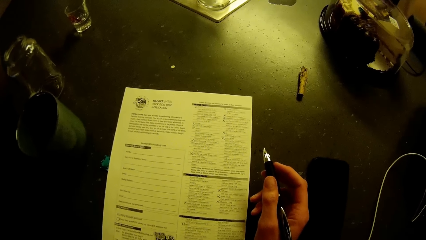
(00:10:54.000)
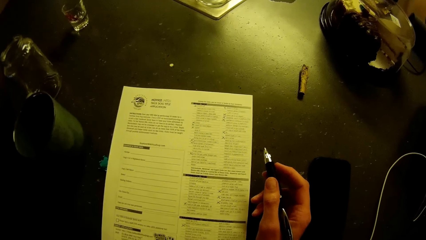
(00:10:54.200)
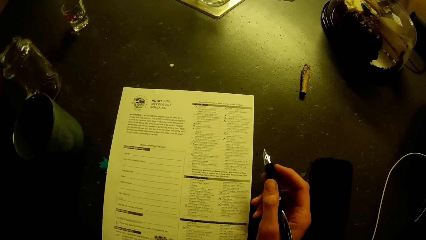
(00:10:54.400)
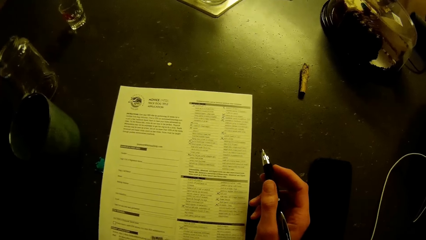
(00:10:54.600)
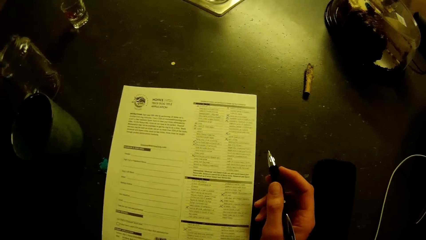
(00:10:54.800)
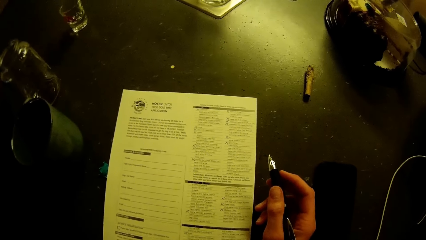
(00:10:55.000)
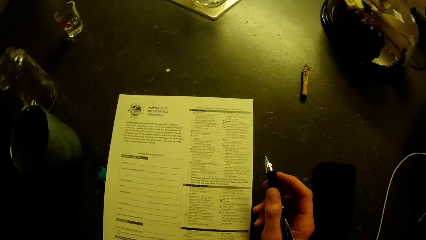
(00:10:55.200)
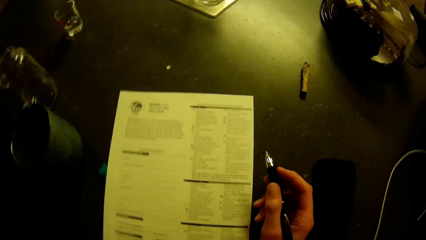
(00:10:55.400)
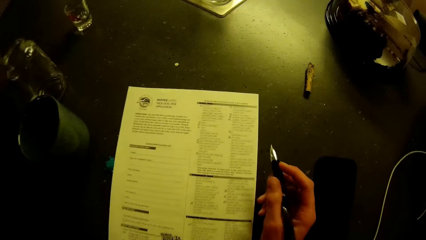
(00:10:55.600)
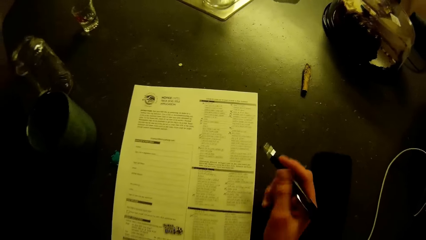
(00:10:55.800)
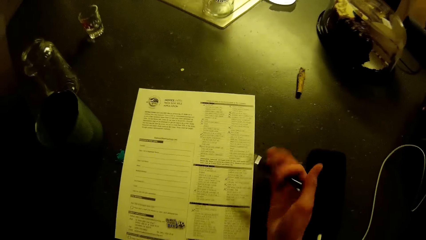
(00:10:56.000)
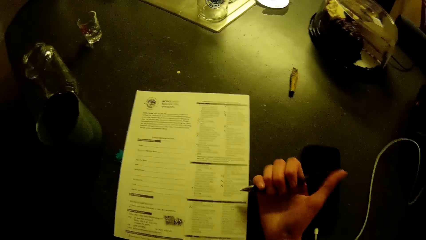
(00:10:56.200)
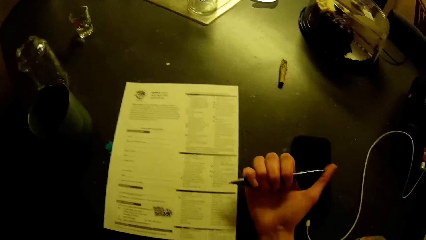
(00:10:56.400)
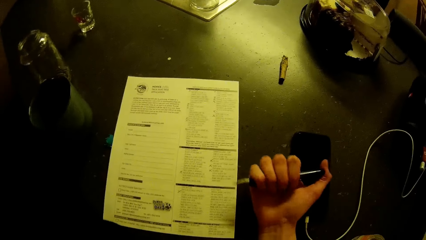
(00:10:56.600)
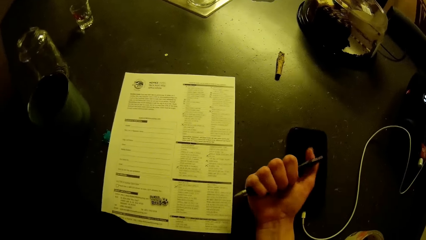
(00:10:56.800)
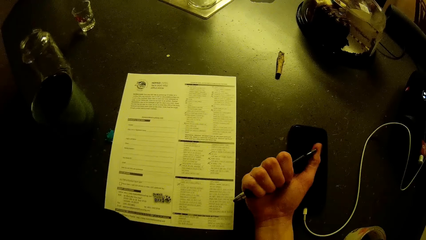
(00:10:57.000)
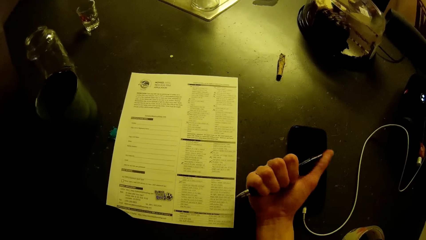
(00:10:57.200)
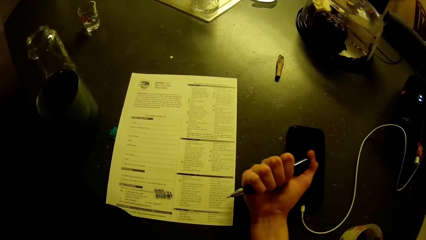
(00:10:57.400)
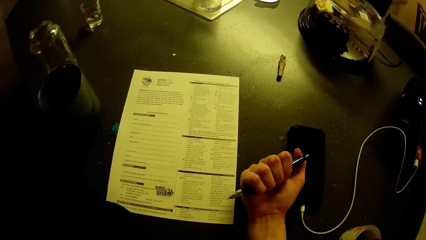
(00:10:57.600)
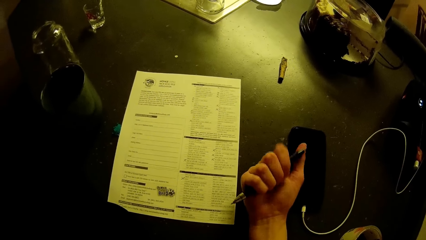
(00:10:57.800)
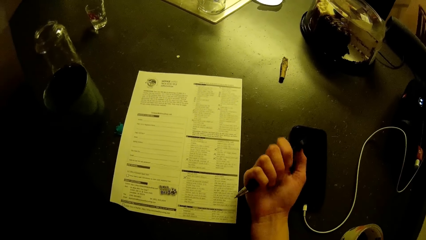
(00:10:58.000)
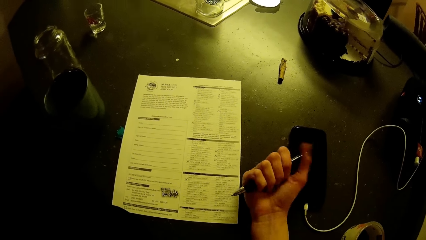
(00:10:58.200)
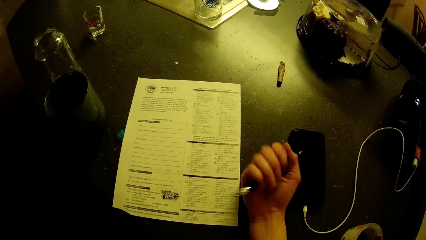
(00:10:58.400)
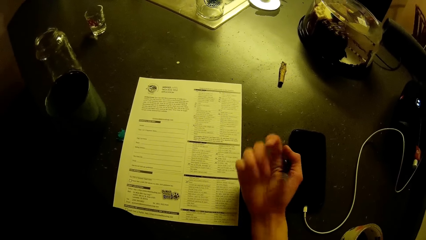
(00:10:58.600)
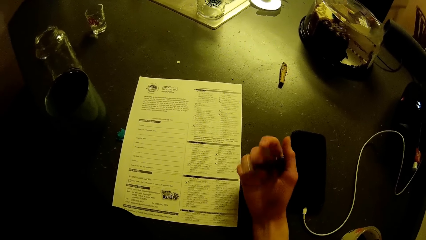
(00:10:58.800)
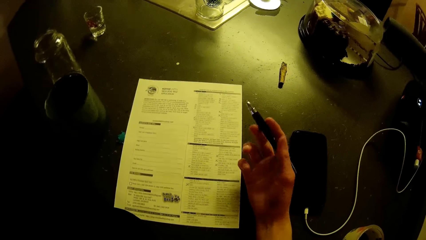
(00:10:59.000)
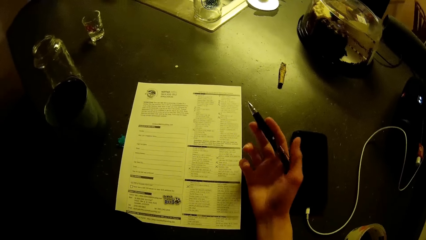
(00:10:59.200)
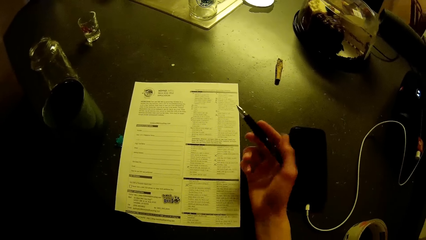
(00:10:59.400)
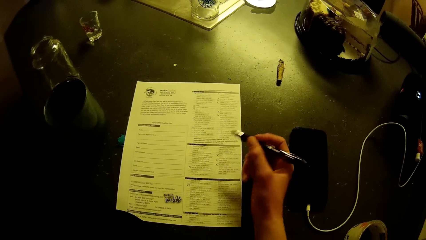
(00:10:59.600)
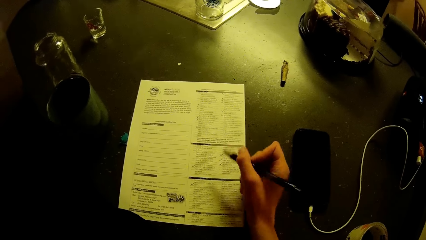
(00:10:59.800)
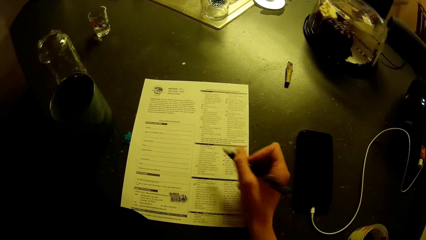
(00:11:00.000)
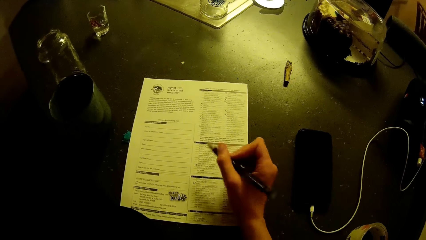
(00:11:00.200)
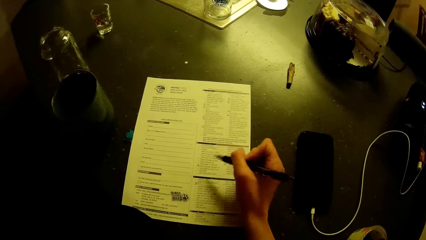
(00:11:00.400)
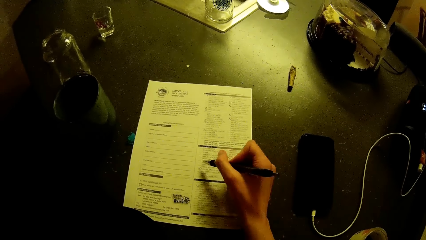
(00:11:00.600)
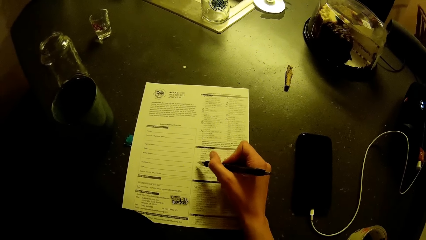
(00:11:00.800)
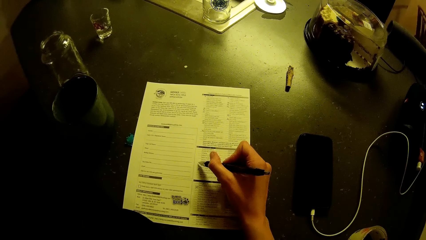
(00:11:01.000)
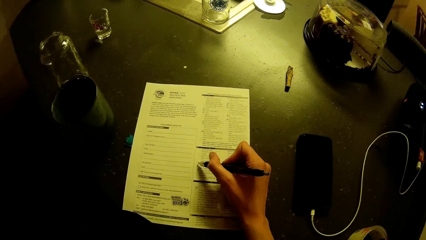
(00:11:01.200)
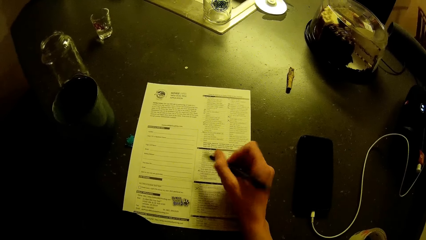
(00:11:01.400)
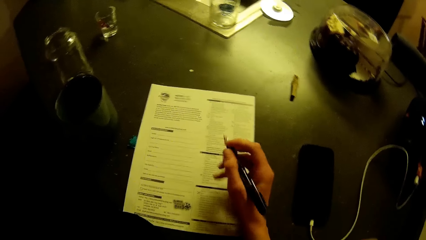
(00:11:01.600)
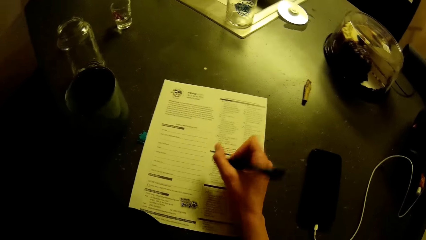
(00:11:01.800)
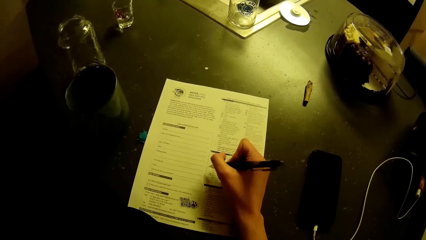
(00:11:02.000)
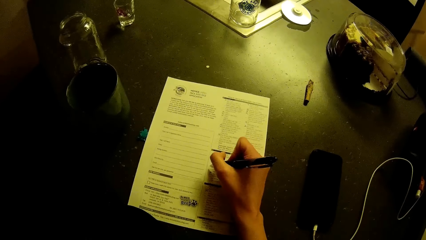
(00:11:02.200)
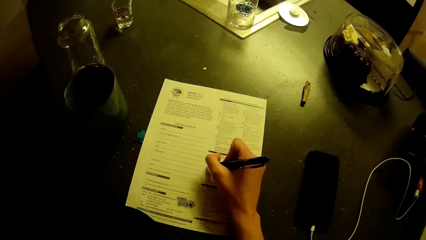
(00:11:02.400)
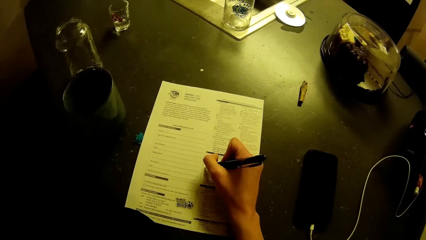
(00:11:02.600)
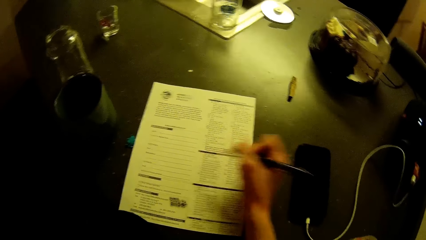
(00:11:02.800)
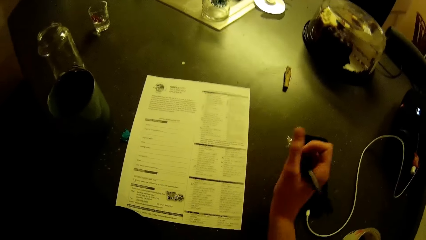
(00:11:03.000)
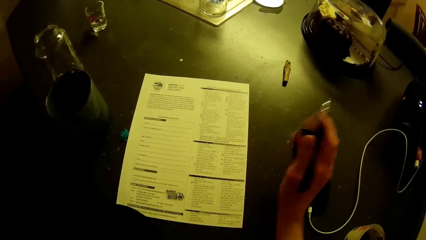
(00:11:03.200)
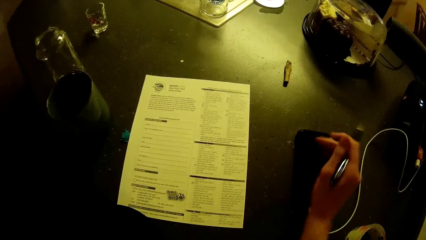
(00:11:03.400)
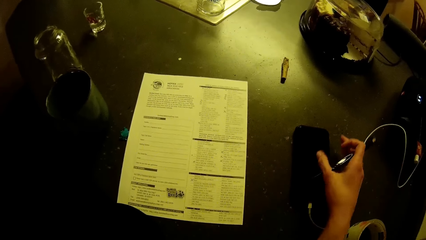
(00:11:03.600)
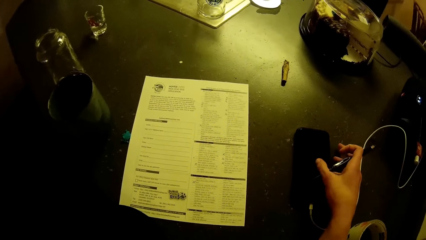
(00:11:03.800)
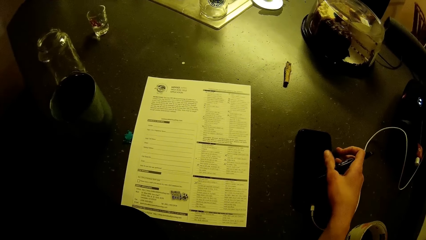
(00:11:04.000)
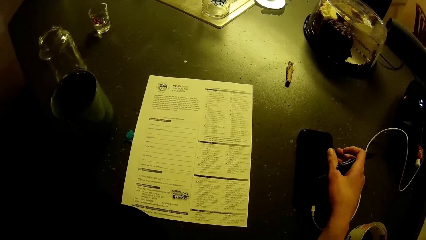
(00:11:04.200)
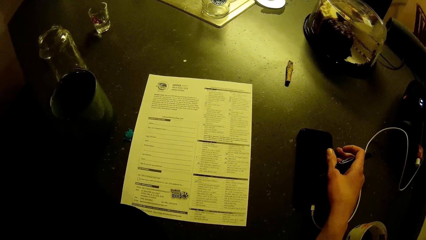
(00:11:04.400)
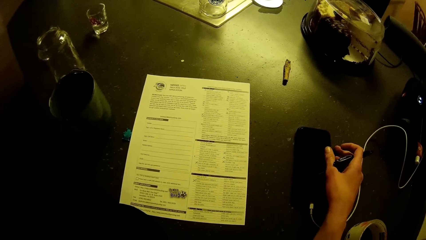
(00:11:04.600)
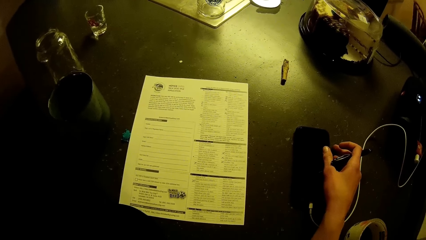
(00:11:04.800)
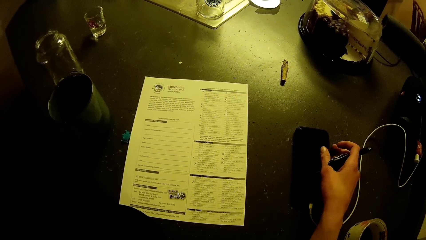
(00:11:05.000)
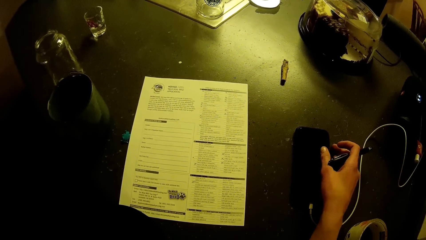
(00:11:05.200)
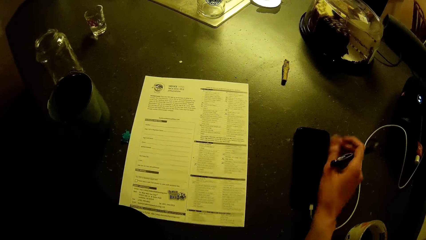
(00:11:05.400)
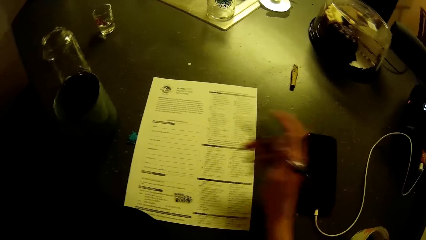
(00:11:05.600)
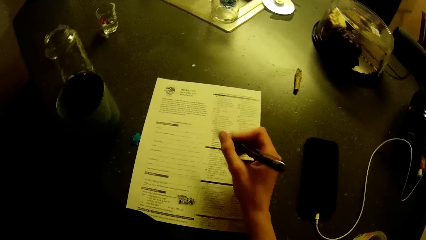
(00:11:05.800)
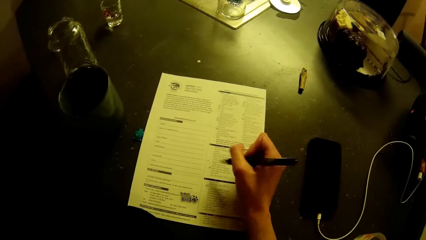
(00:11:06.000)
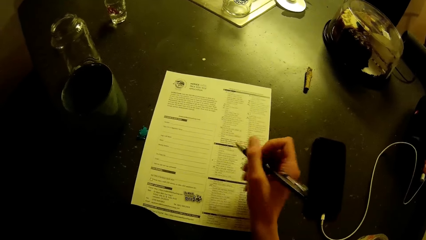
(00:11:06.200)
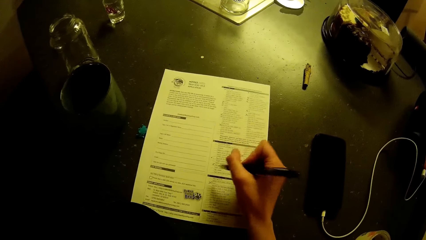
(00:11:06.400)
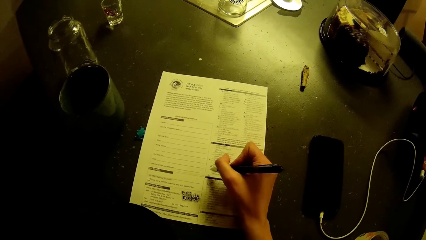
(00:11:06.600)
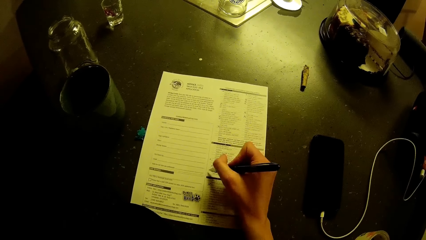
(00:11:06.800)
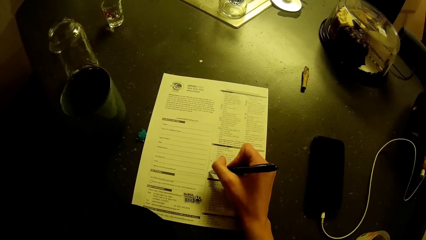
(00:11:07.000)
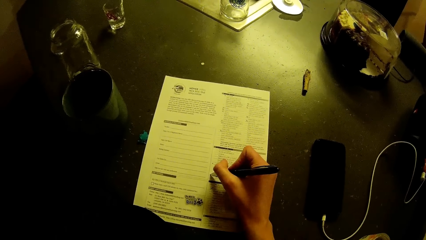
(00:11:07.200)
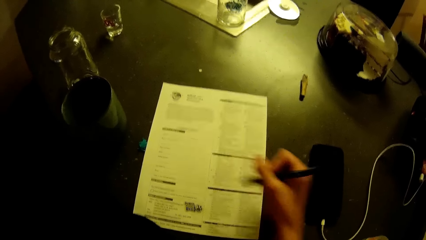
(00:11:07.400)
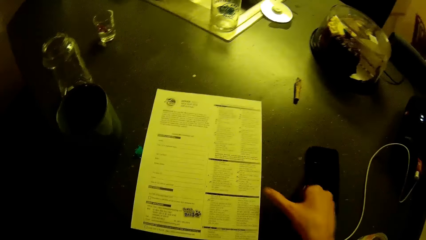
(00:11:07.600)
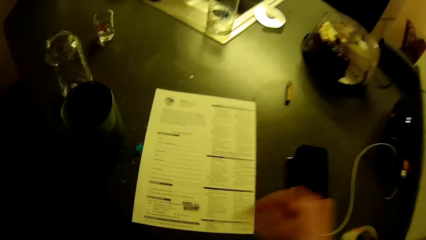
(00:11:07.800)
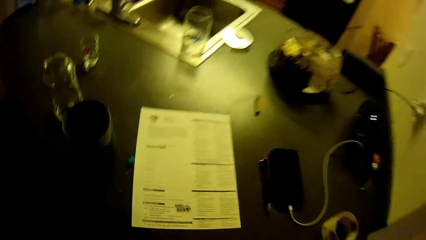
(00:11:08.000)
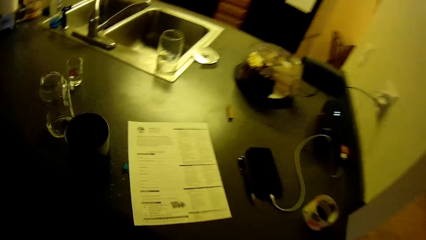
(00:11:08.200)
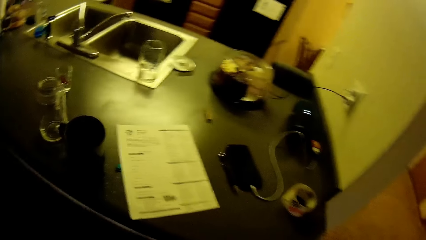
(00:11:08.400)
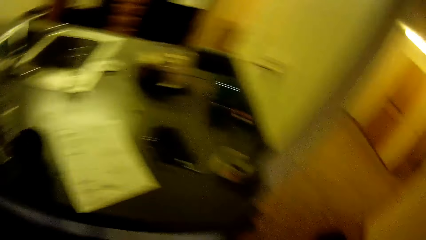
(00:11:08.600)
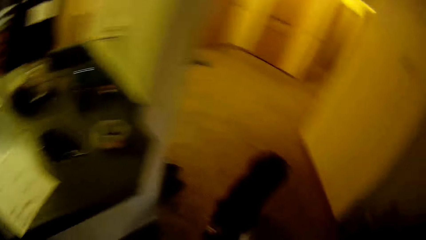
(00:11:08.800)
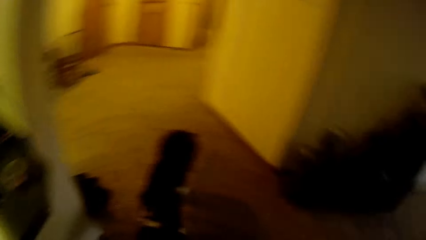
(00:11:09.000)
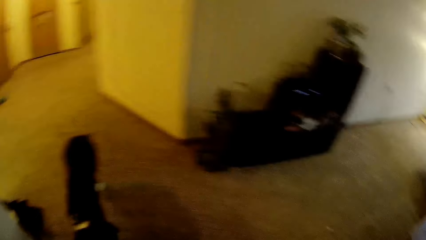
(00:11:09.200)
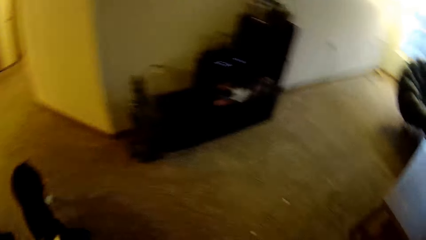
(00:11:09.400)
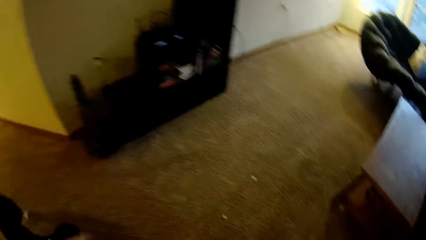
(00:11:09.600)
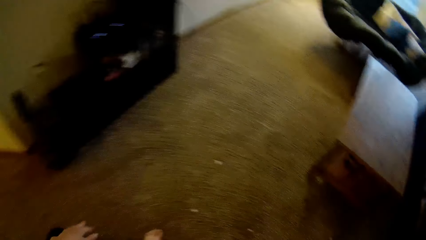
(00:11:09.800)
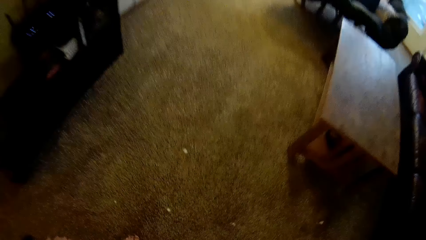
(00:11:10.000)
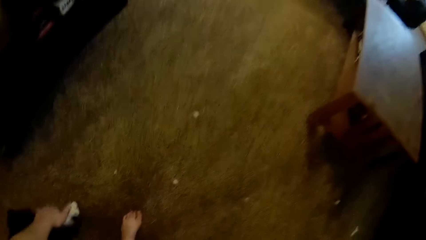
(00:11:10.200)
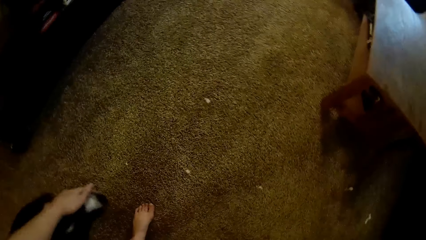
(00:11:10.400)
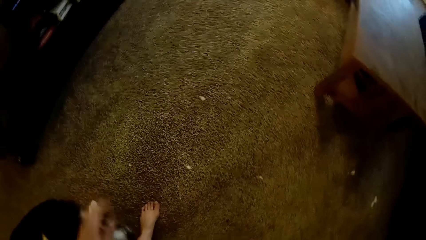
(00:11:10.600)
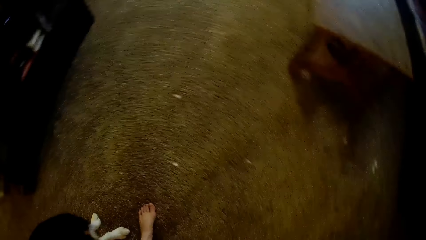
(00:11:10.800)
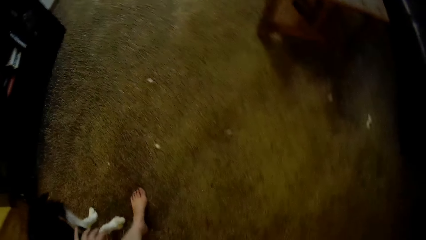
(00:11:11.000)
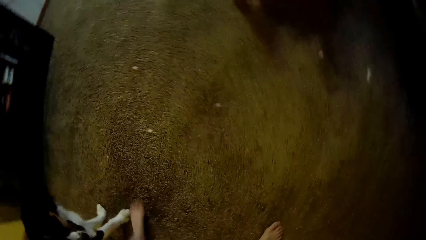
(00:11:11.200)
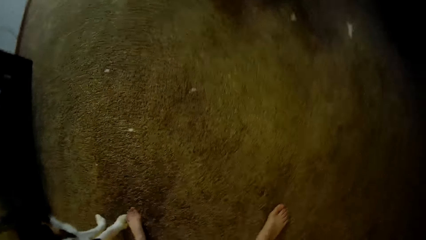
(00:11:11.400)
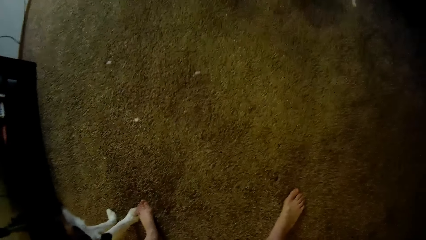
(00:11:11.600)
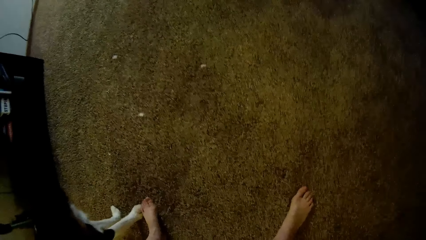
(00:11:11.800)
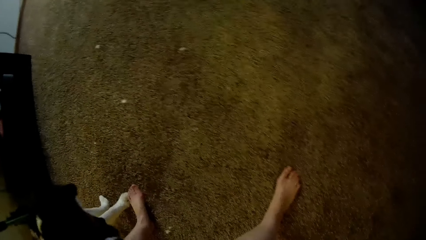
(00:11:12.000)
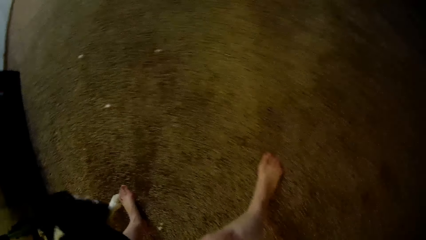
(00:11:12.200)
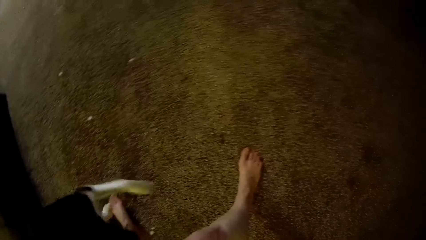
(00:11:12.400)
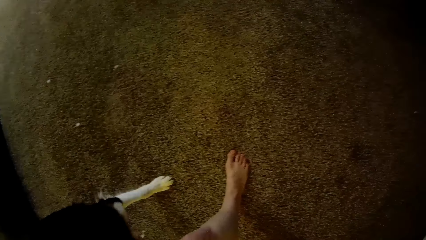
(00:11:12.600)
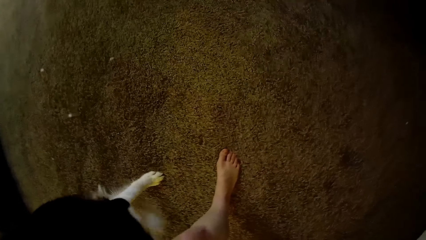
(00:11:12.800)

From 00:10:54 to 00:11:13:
The camera wearer reads the paper. They attempt pressing the pen clicker. They hold the pen. They fill an application checklist on the kitchen slab. They write on the paper. They touch the phone. They drop the pen on the kitchen slab. They write on the paper. They train the dog in the living room.
